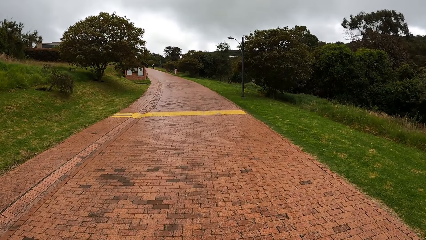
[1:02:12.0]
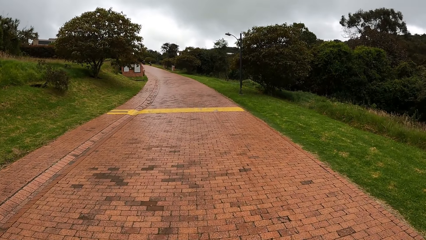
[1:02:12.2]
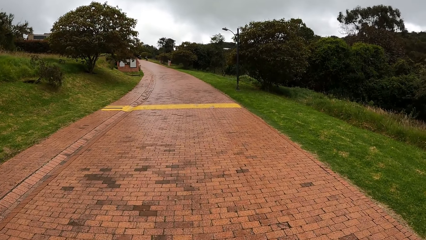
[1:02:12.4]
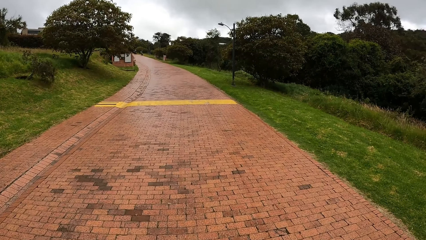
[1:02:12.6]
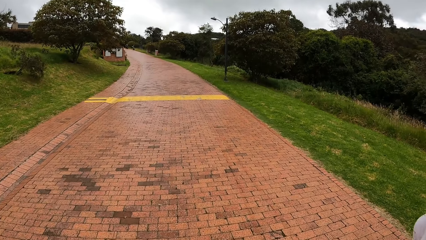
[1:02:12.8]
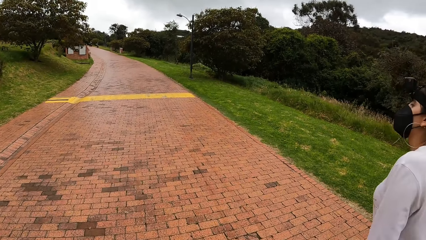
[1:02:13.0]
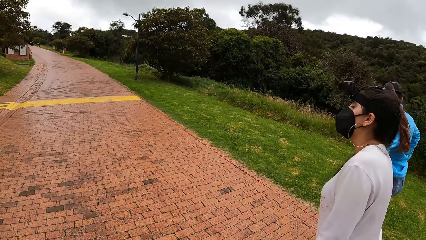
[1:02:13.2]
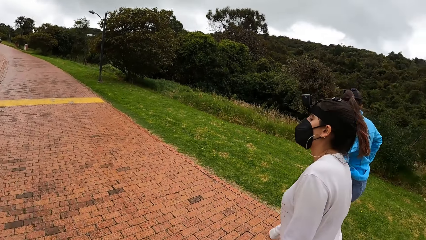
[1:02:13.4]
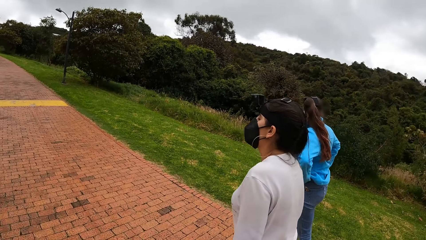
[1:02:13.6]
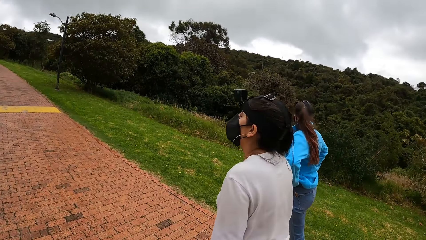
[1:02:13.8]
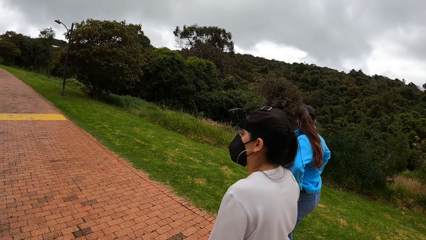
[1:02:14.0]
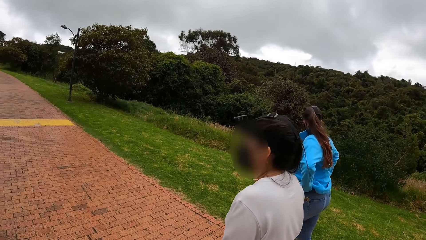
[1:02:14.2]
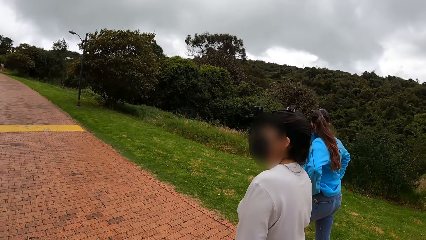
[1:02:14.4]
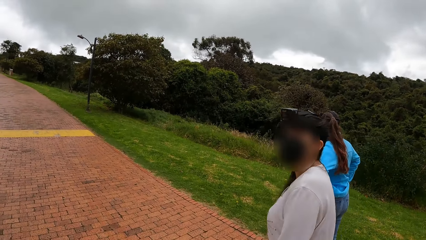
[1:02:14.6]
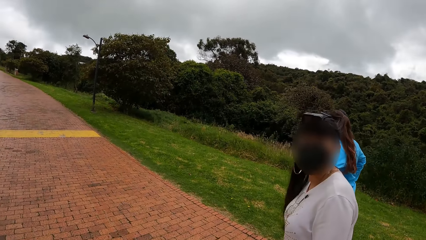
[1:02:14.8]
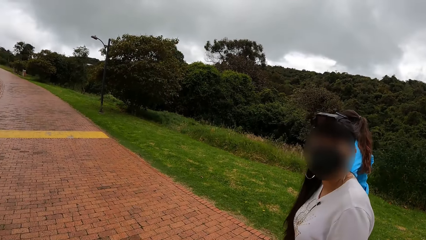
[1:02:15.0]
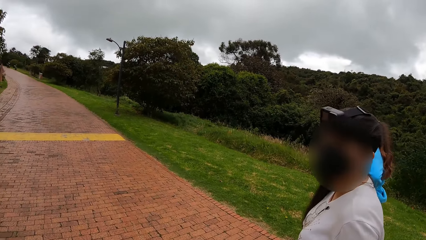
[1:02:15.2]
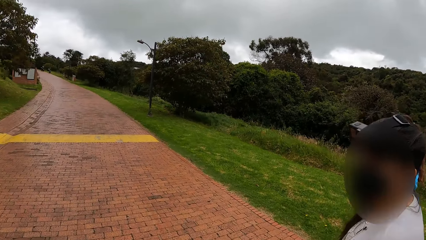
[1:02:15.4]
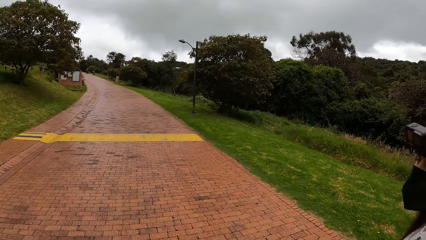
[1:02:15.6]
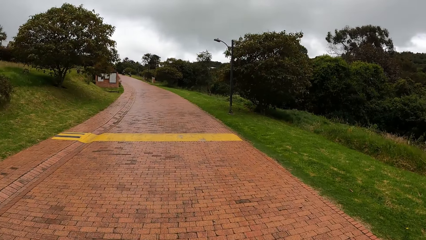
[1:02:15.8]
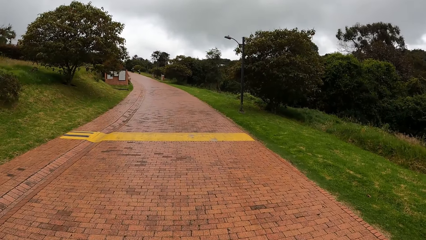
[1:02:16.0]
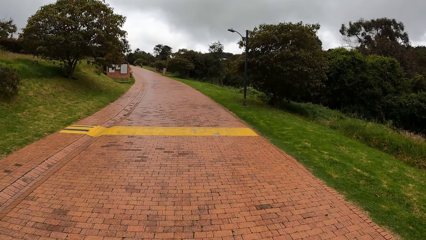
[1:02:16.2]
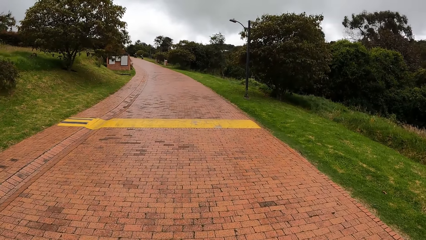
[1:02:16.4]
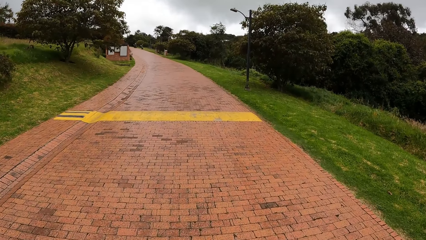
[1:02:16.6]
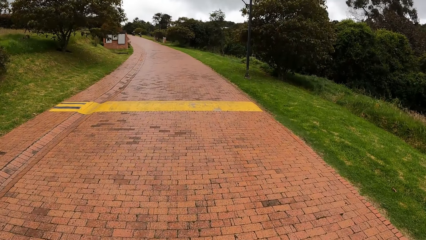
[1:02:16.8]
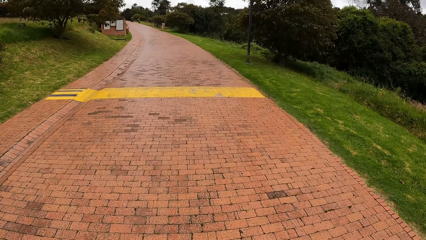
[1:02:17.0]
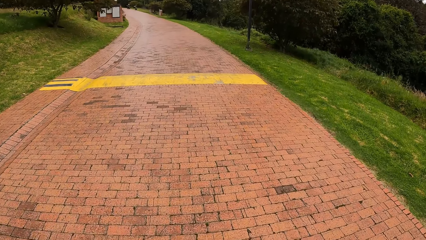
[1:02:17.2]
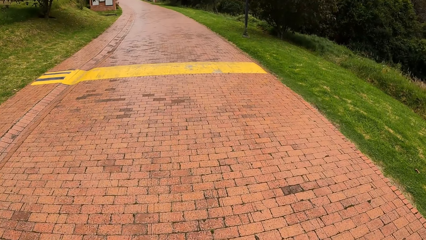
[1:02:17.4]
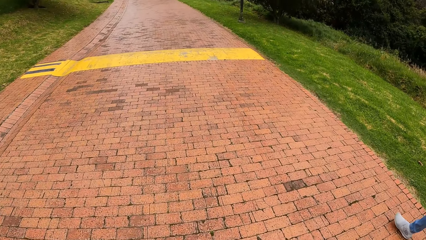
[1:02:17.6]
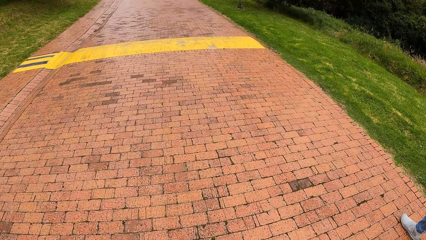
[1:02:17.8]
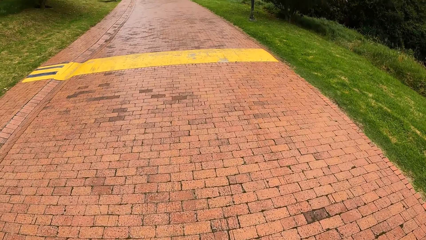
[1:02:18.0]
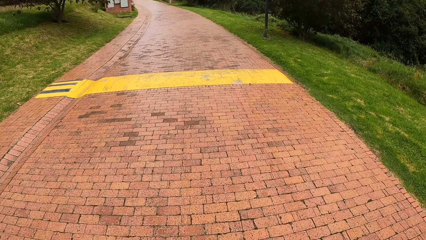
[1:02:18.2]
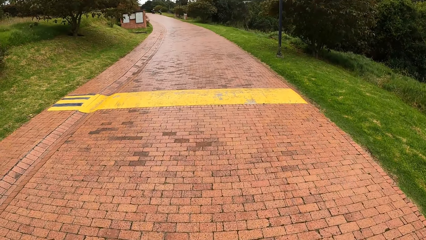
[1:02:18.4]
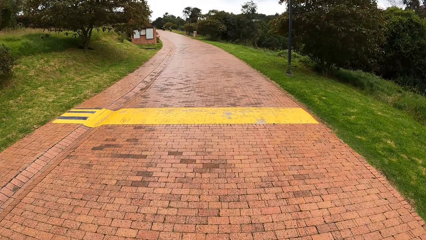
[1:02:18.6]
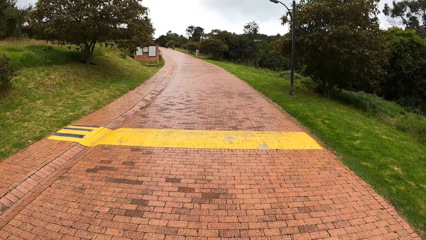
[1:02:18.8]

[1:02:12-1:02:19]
The woman holds her waist with both hands.

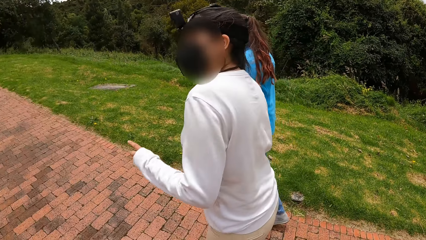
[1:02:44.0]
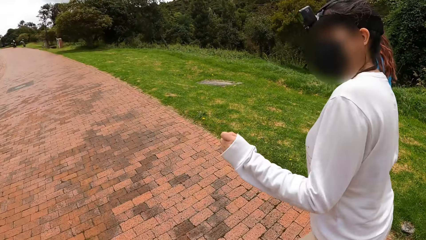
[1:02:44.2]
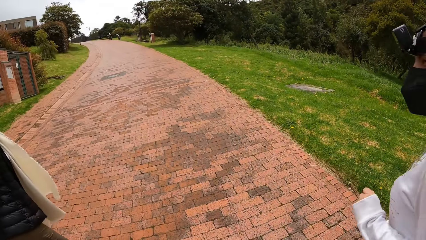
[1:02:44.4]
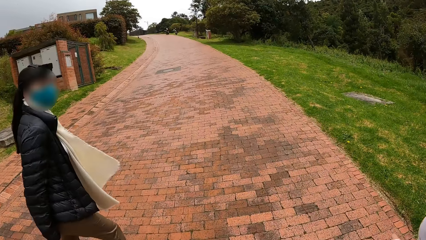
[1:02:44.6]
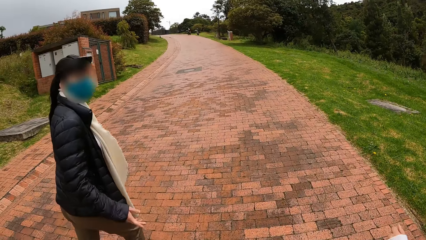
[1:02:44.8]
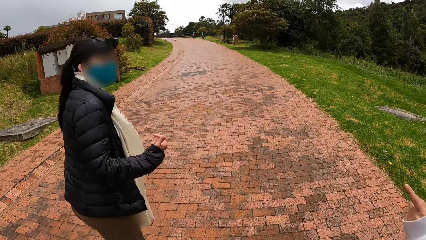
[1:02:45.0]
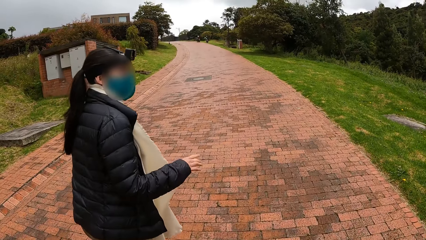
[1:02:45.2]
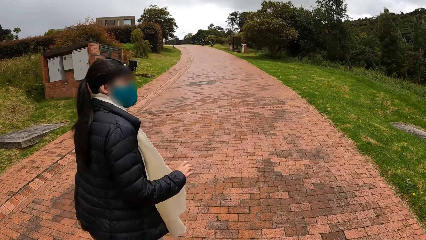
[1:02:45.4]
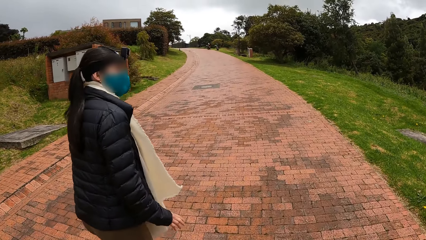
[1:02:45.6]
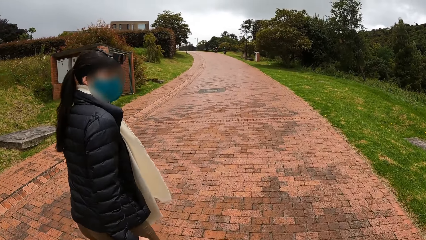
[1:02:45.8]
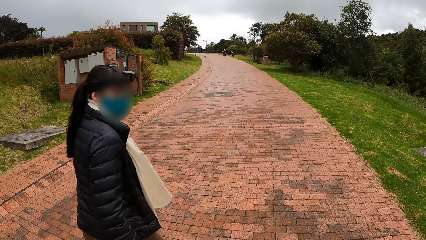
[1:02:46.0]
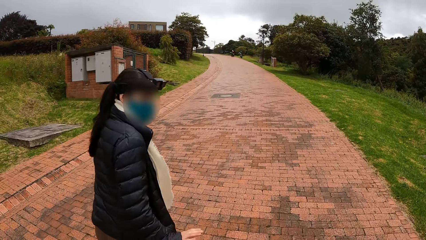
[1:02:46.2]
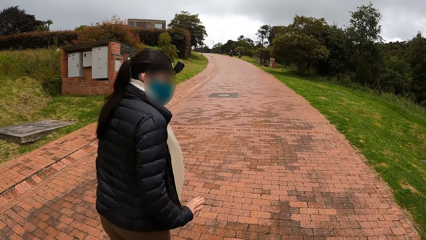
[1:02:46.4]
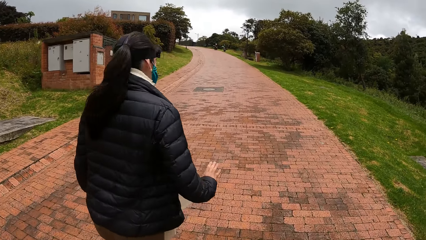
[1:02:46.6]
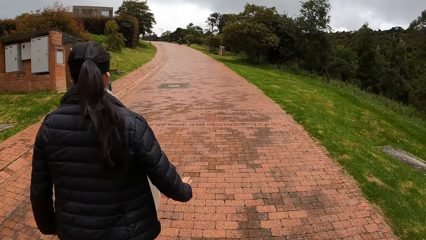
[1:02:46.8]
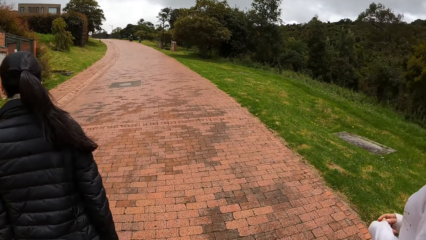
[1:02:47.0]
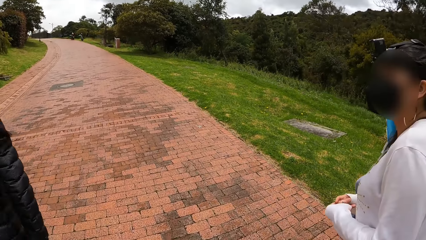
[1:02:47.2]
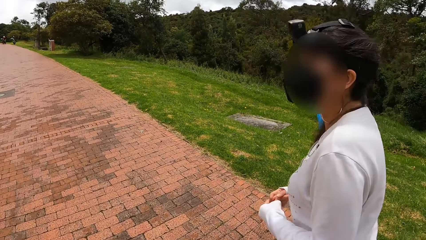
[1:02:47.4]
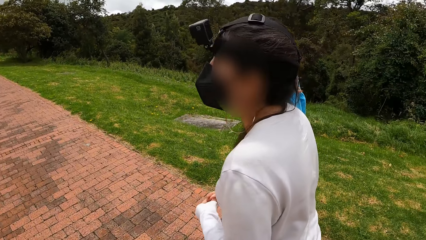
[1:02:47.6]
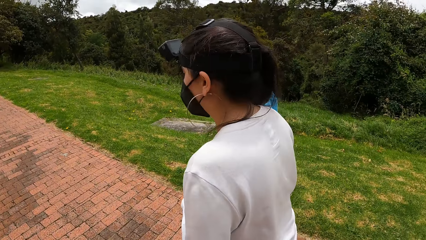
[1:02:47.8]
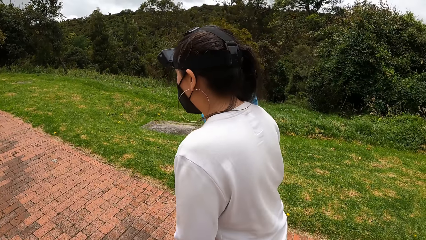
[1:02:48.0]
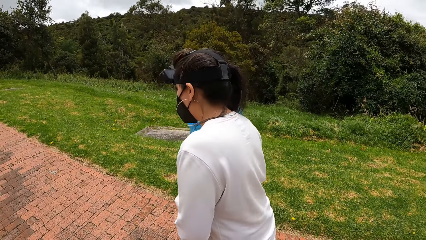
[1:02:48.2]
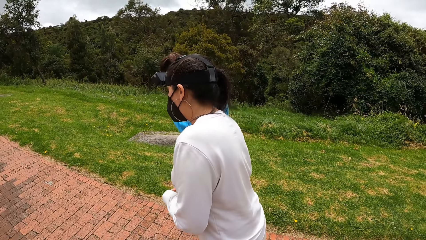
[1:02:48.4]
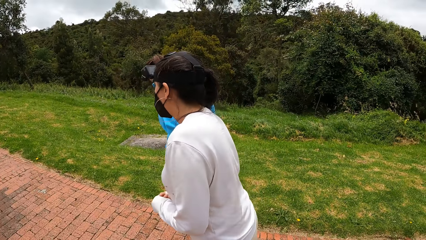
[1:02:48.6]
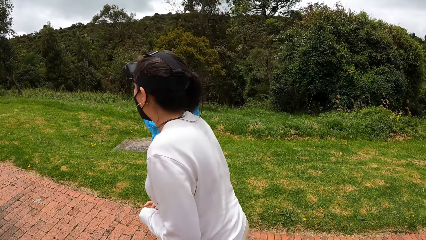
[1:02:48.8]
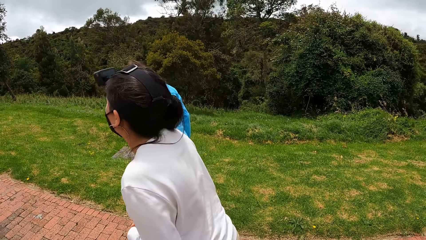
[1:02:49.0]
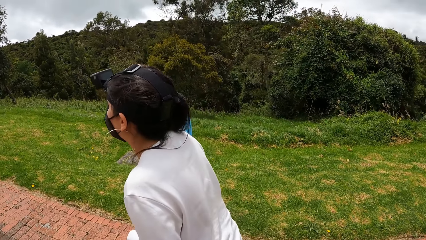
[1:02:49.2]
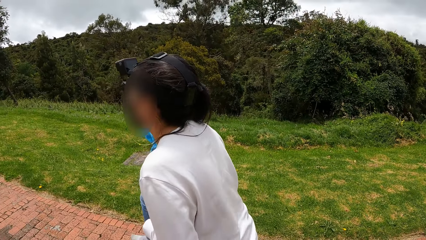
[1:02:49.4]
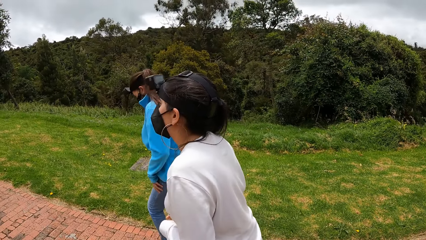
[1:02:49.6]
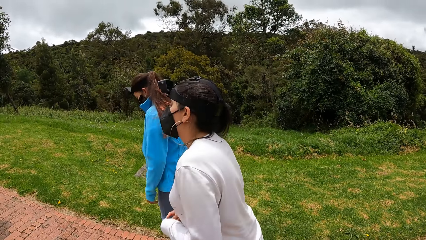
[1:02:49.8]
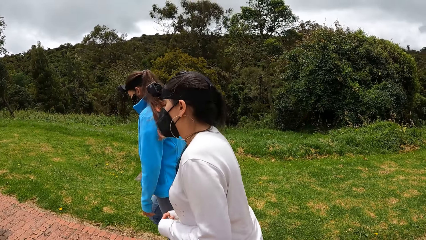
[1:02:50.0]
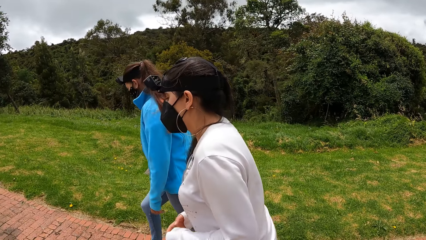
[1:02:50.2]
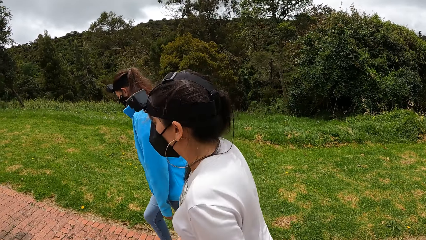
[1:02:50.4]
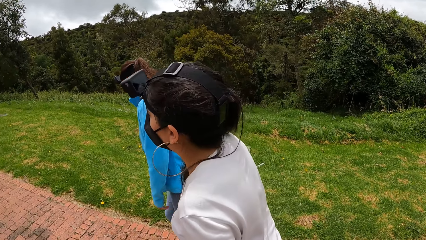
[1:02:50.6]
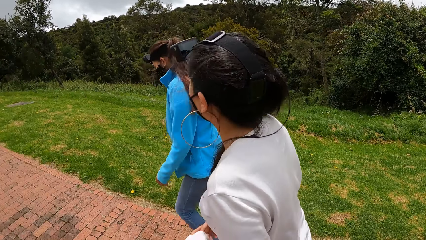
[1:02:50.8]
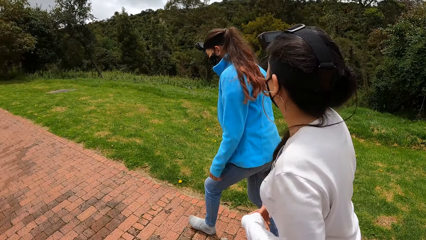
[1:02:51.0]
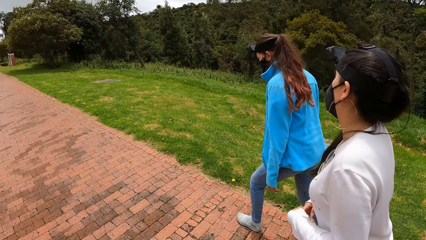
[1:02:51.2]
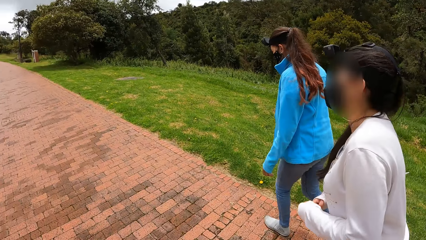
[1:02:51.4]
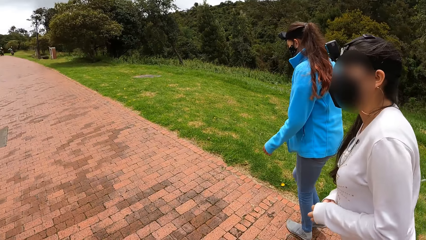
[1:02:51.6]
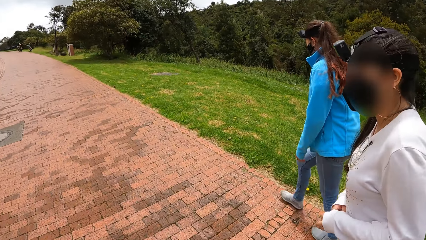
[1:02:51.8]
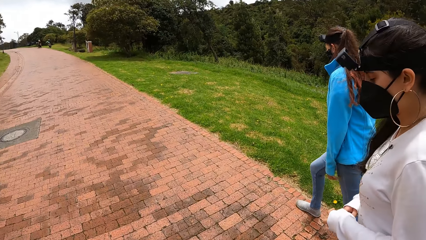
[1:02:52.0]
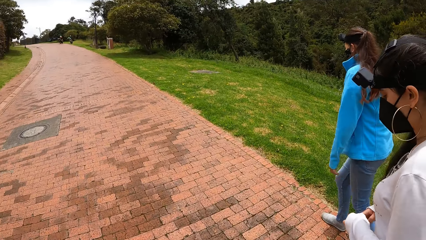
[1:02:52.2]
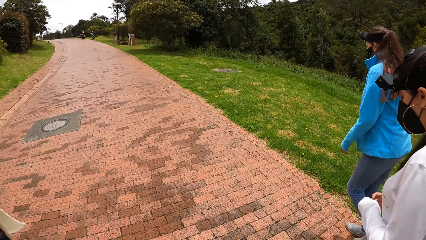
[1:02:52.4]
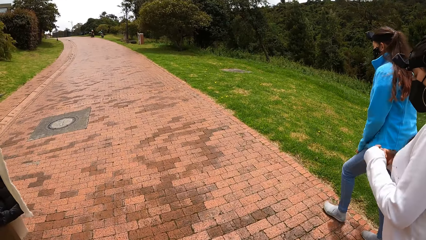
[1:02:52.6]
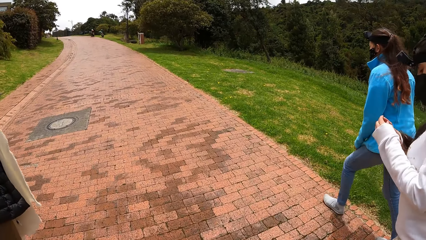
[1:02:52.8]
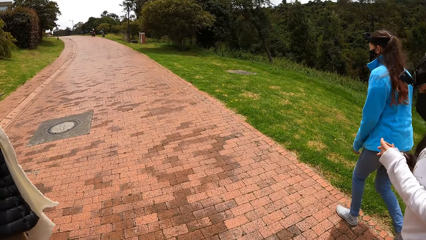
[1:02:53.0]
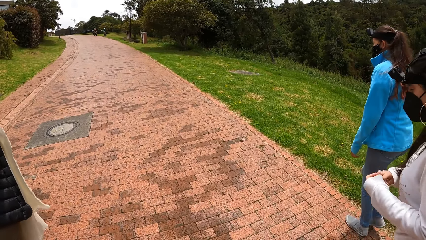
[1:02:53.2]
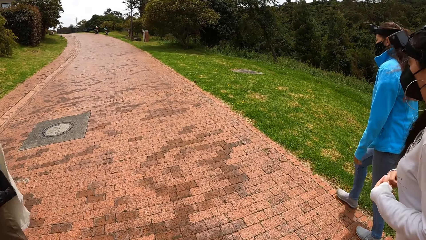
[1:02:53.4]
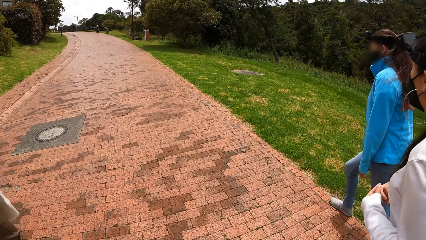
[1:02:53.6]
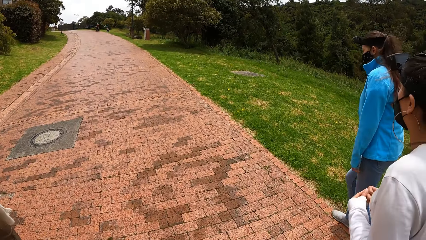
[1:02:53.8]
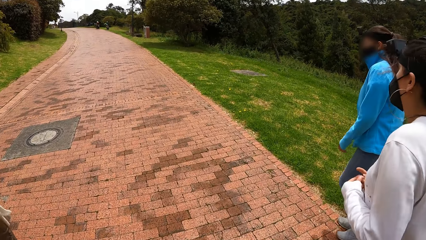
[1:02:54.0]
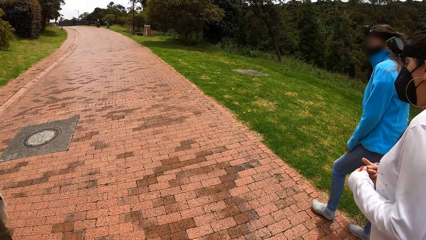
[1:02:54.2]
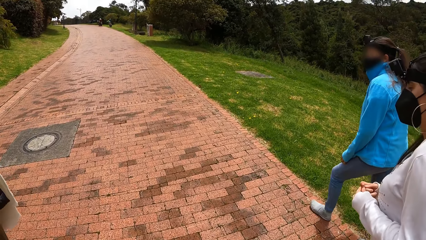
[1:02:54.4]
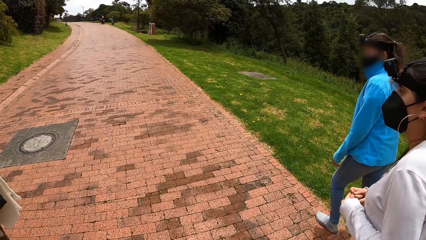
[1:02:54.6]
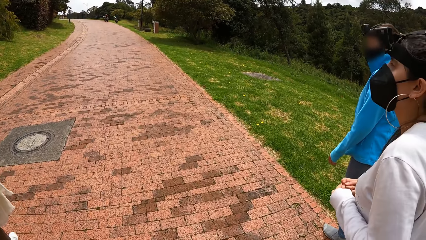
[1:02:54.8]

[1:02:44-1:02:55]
The woman scratches her right hand with her left hand. Another woman rubs her left leg with her left hand. The first woman walks on the road.
